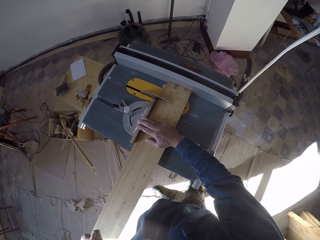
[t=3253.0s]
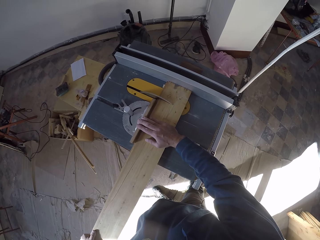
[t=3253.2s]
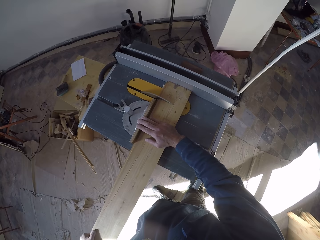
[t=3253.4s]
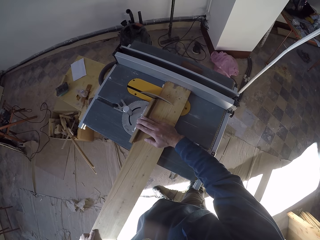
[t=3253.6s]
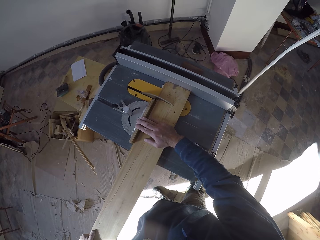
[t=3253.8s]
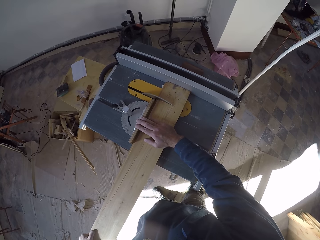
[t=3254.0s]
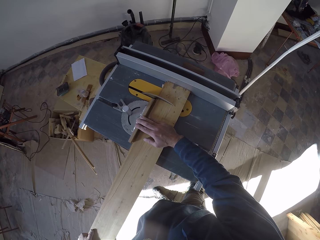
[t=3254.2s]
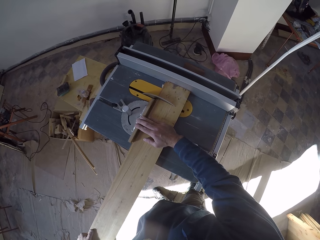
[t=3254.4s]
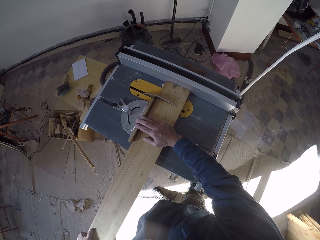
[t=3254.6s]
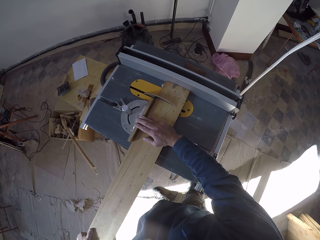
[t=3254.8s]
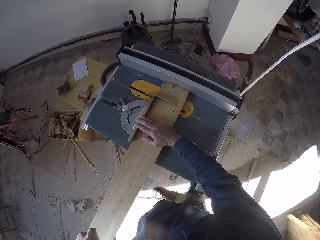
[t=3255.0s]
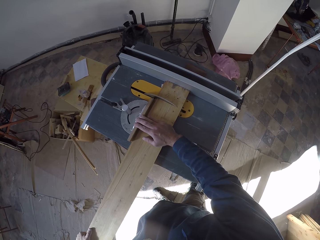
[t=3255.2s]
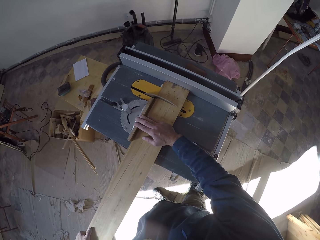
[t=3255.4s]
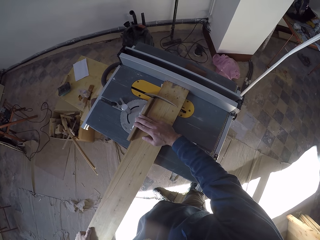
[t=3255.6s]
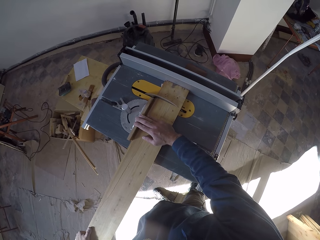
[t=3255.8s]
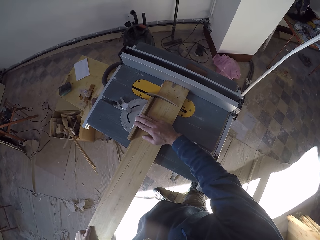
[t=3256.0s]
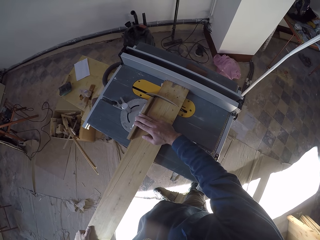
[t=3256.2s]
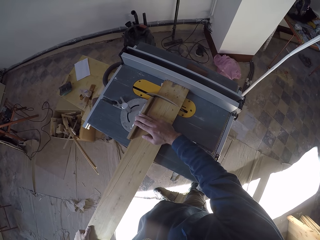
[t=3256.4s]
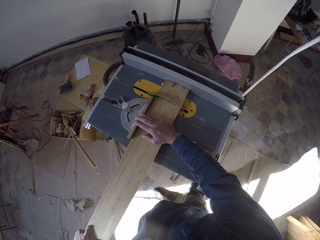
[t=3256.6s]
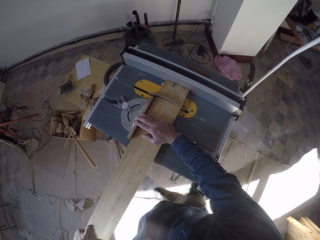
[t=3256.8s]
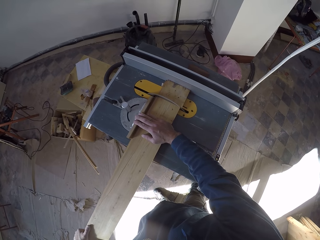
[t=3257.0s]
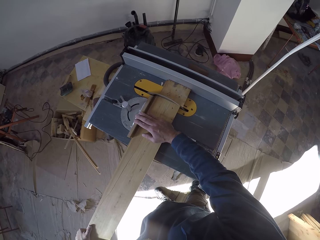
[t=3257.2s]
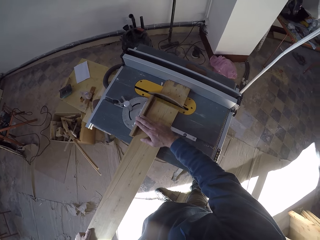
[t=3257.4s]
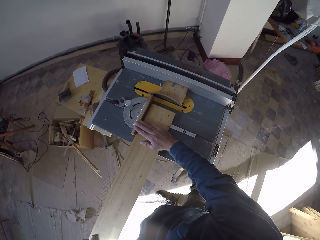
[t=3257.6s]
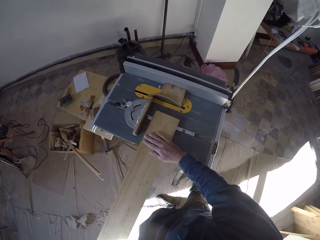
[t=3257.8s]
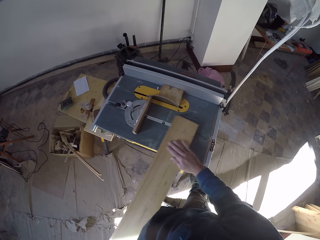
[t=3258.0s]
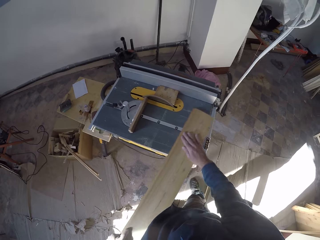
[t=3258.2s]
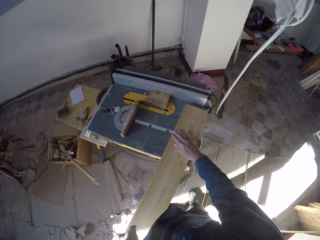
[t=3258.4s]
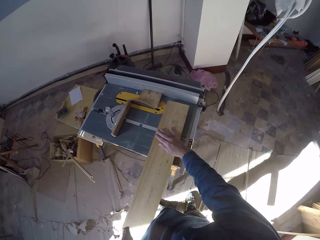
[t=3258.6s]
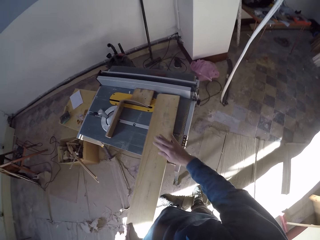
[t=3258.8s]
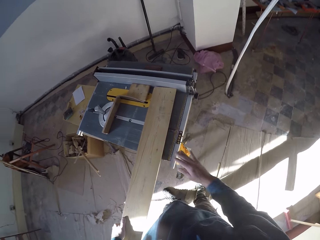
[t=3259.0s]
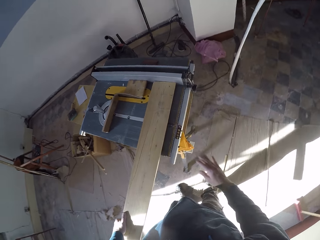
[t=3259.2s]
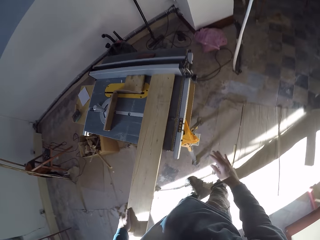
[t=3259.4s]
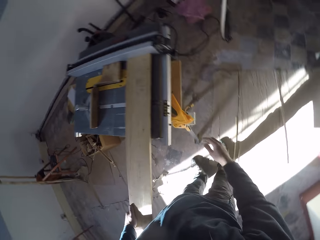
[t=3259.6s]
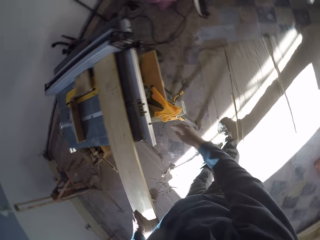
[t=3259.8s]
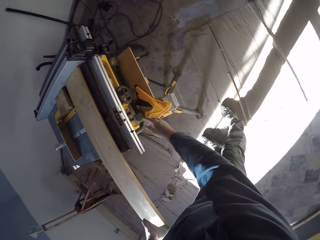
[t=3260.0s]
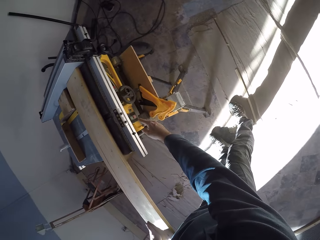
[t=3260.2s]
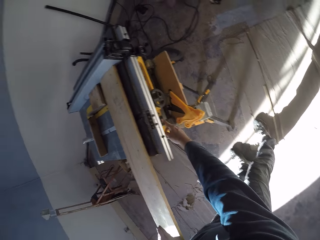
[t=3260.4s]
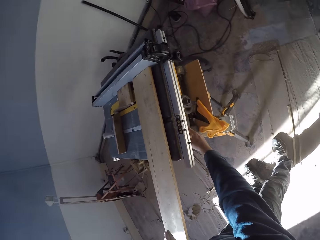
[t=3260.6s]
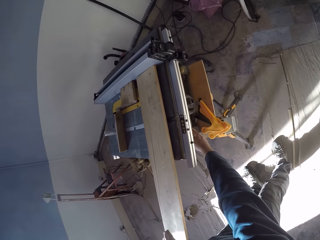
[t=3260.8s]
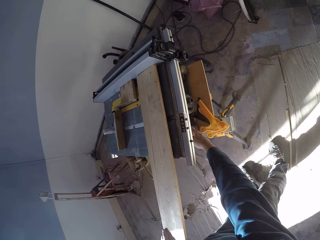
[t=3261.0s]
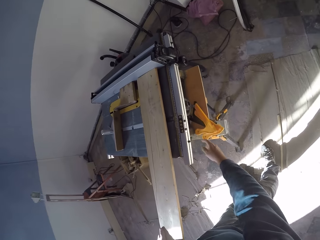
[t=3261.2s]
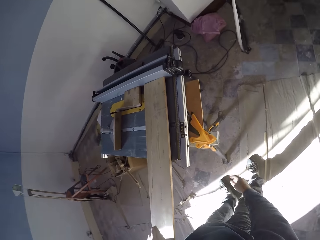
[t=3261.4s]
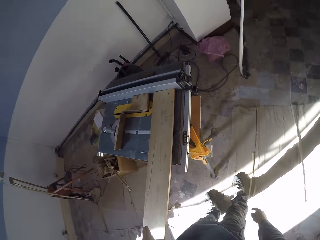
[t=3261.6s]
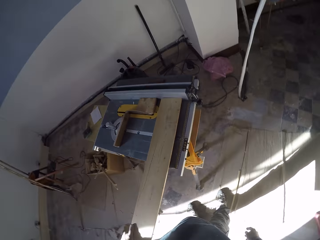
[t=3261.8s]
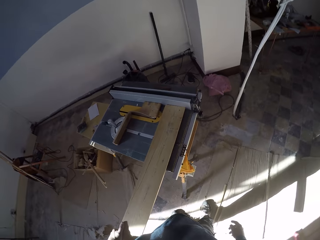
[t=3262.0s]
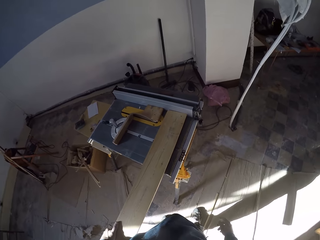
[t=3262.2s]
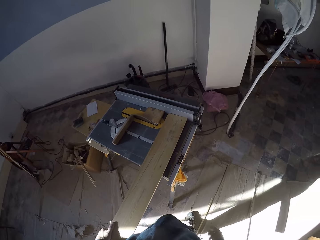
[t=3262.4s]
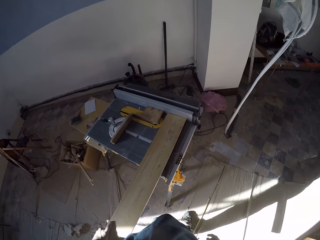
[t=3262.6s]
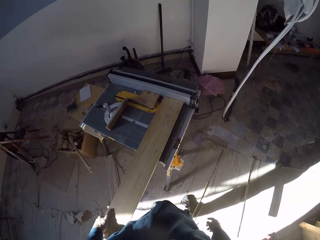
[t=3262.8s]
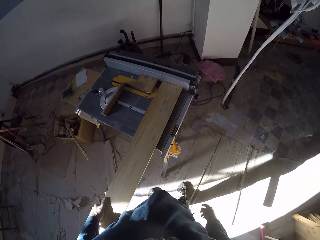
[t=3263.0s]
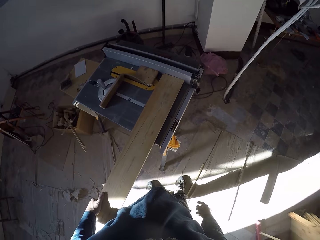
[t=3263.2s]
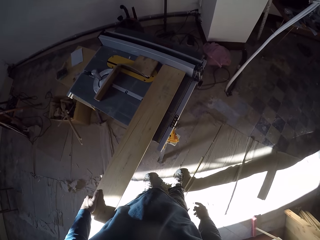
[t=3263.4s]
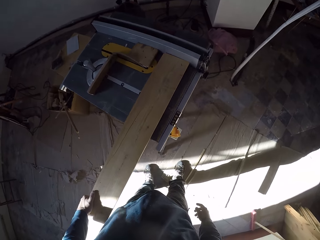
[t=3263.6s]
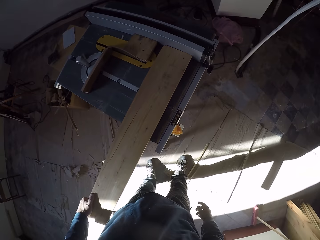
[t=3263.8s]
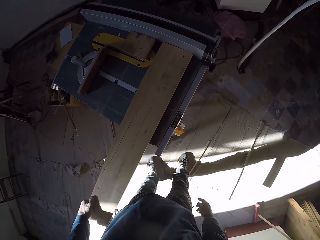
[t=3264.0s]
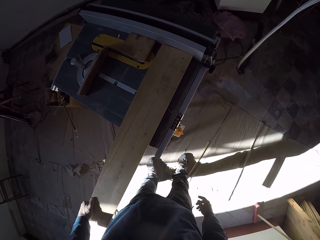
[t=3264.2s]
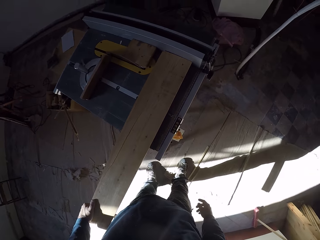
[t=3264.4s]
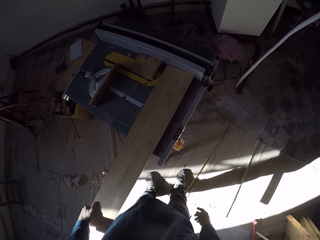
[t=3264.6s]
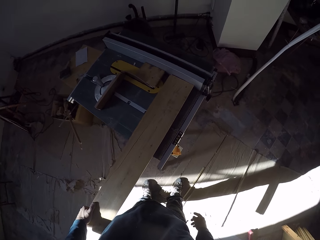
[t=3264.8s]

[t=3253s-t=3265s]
The camera wearer moves the wood plank in his hands in the table saw. He presses a power button on the table saw with his right hand. He adjusts the working machine. He looks around.

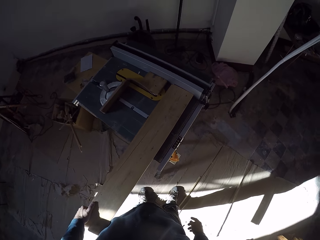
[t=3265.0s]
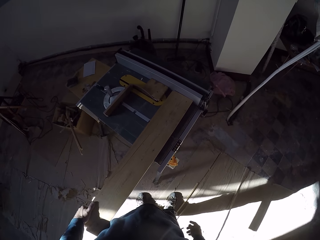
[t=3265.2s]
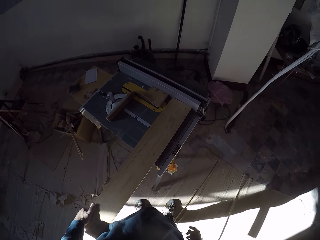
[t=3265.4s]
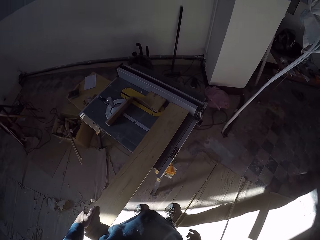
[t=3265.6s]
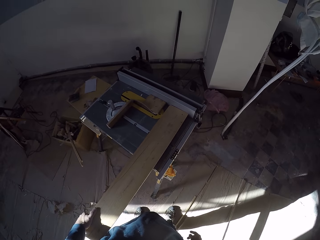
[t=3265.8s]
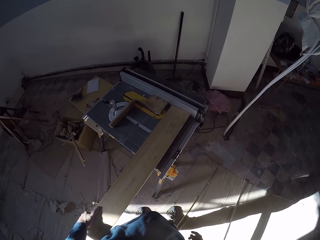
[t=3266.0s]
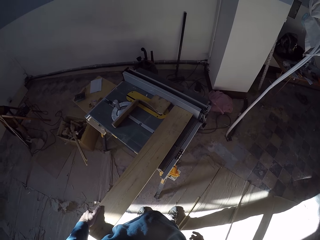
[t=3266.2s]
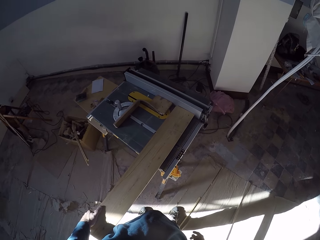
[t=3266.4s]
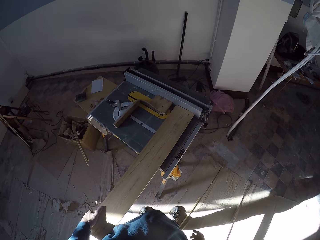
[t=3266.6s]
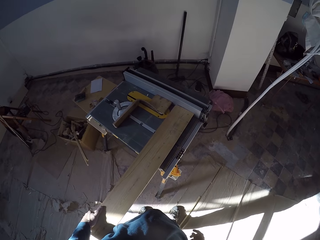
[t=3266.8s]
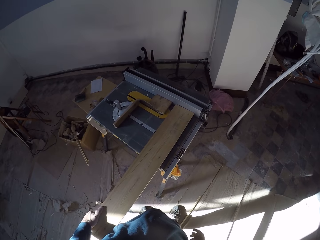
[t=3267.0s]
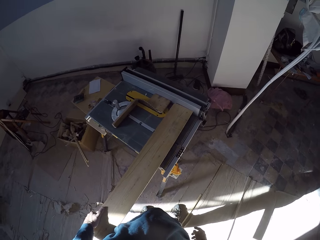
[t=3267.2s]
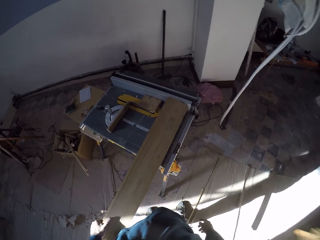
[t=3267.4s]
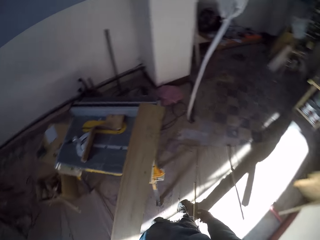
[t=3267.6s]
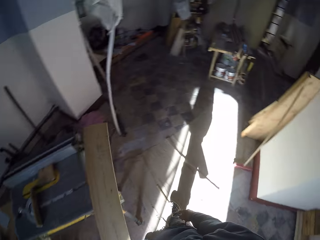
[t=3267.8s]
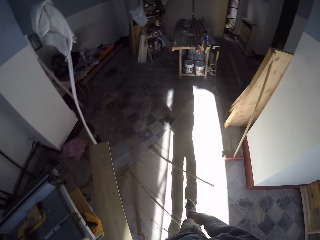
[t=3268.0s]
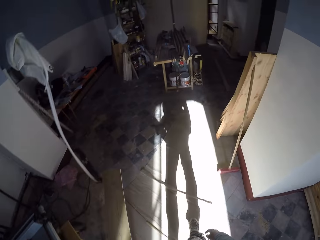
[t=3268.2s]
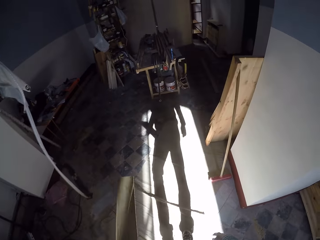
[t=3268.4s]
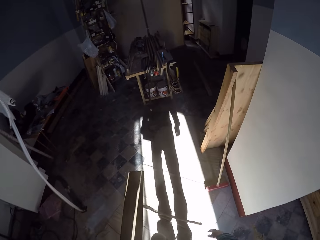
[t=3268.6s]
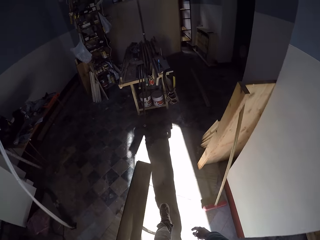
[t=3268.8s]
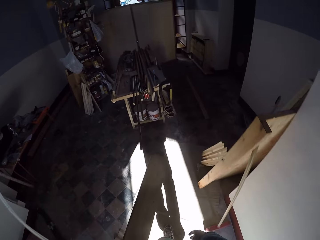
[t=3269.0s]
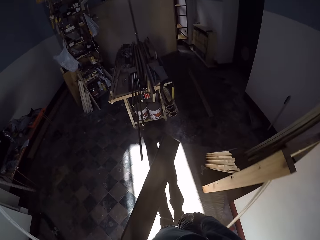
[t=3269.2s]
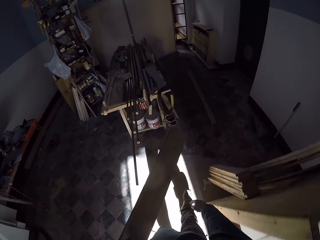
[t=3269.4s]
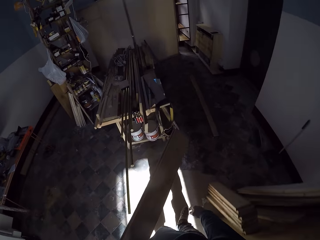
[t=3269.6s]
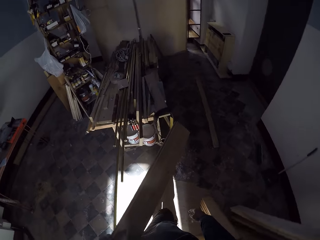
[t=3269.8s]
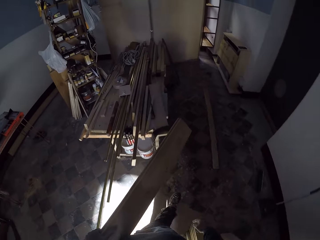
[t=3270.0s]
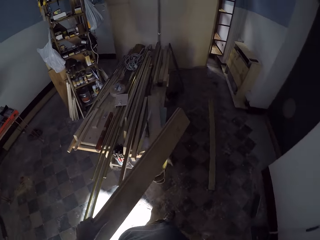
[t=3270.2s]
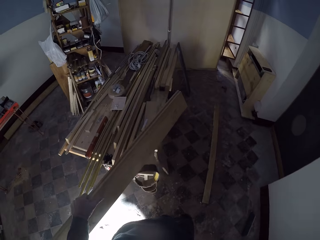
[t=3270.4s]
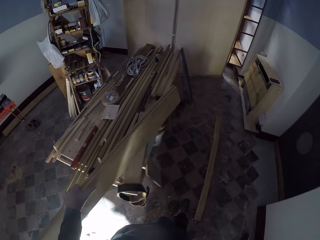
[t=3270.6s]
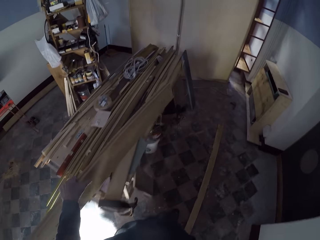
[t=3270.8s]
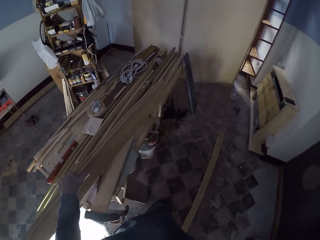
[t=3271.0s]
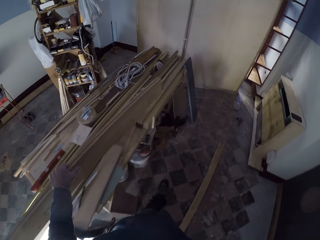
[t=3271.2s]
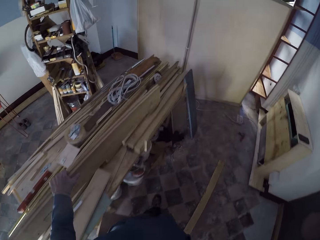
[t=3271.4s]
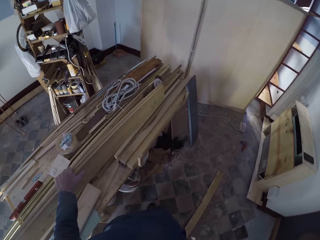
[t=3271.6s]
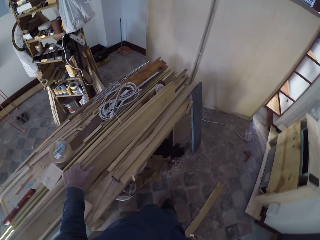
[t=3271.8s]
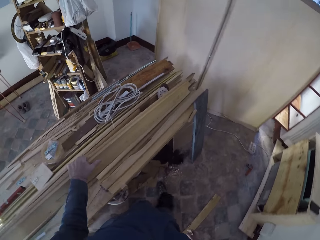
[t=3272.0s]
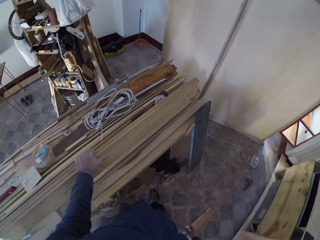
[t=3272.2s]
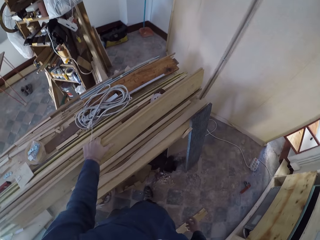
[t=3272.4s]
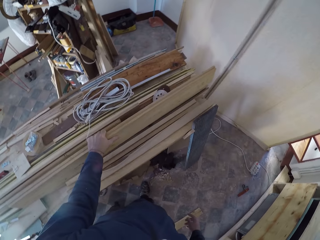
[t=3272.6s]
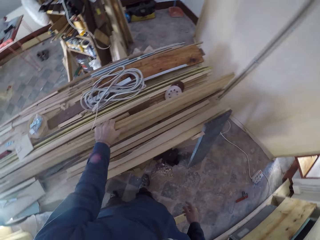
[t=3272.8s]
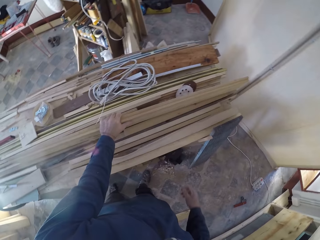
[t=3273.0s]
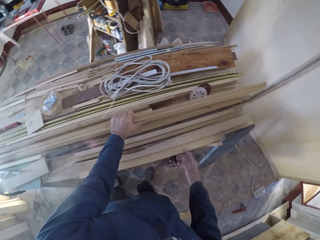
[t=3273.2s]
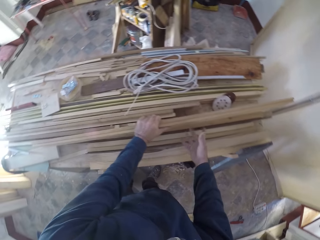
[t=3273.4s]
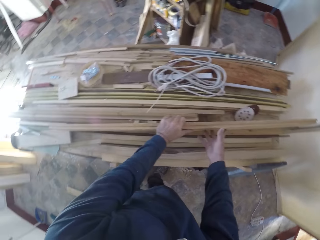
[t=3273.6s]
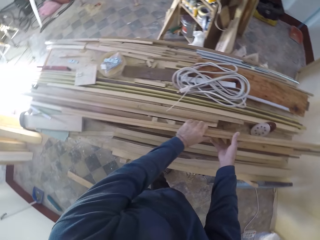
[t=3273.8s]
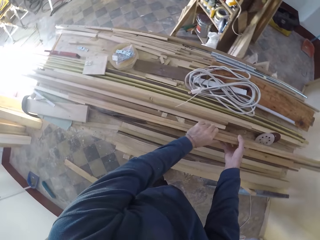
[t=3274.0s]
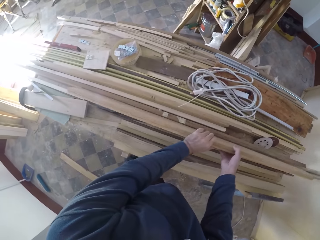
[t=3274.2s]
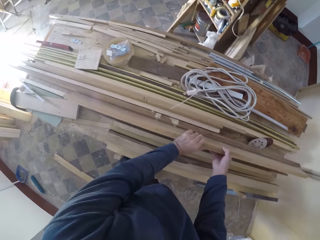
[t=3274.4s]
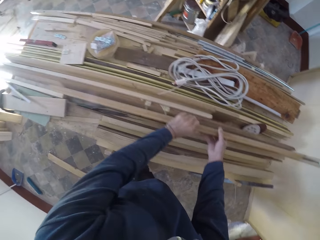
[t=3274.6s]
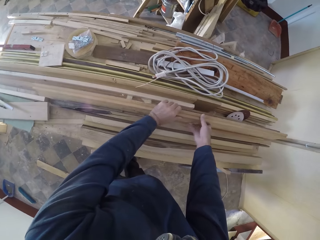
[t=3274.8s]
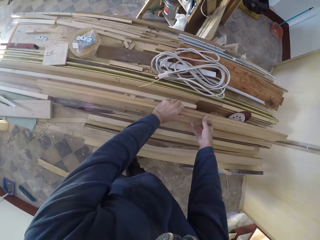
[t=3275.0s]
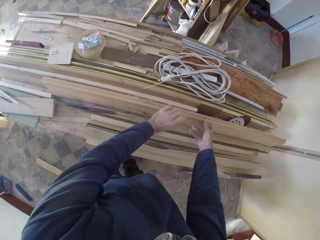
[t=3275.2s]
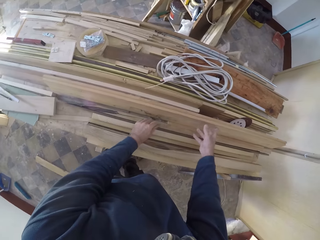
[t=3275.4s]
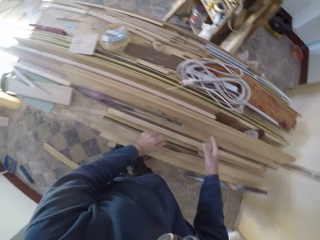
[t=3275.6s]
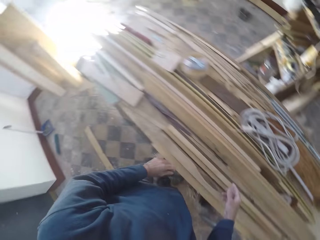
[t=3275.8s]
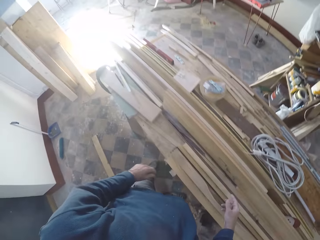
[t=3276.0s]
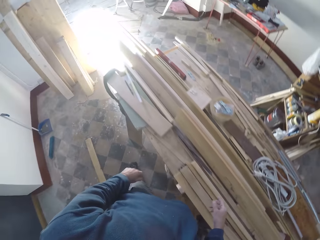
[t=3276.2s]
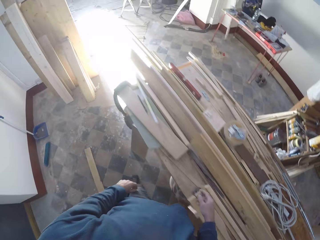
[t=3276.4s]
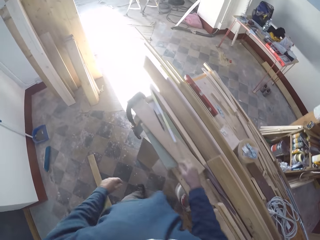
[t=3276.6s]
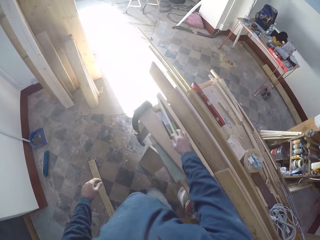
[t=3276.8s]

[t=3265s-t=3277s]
The camera wearer carries the wood plank on the table saw with his left hand. He walks to the other end of the room. He drops the wood plank in his left hand on a table. He adjusts the wood plank on the table with his hands. He walks around the workshop.
